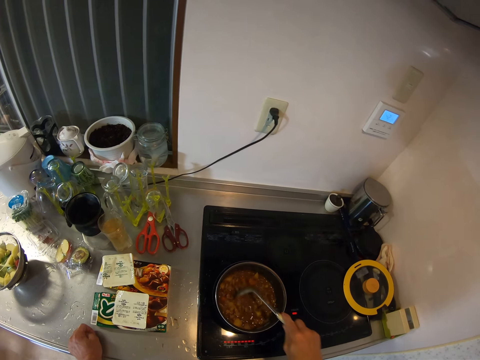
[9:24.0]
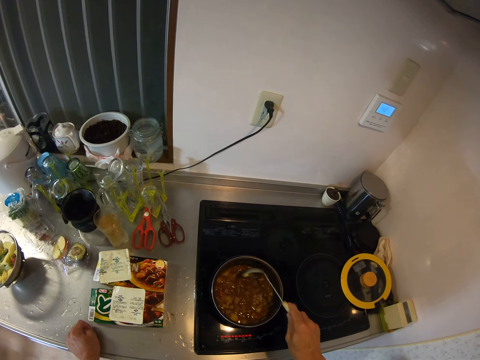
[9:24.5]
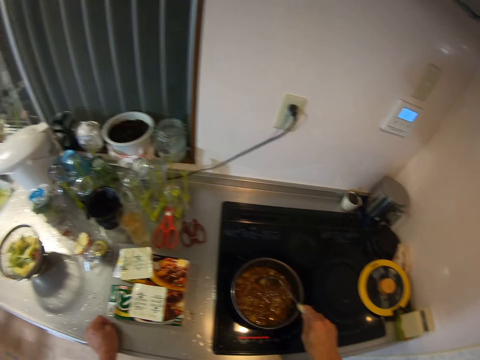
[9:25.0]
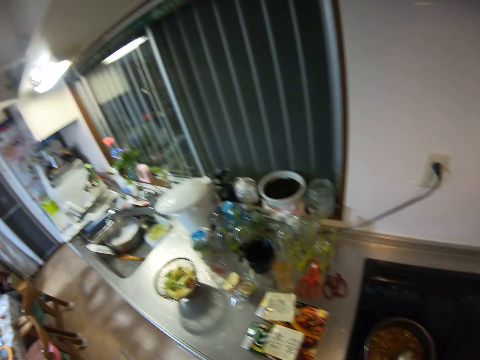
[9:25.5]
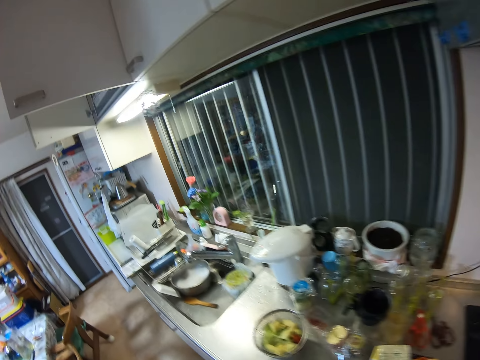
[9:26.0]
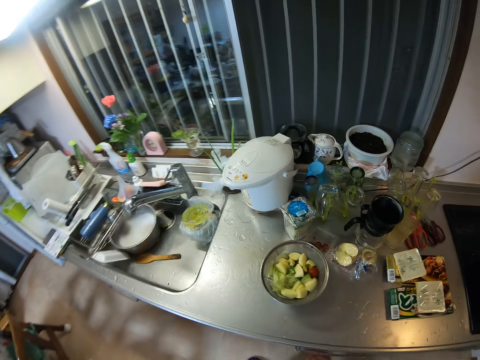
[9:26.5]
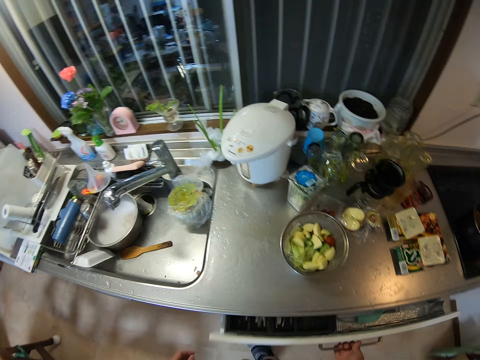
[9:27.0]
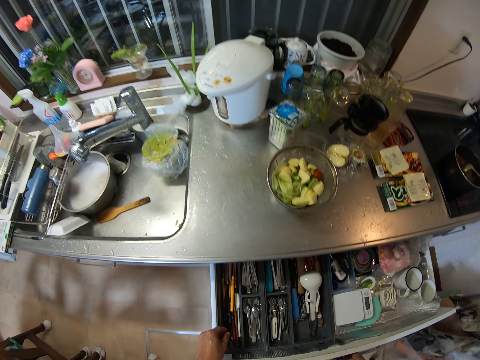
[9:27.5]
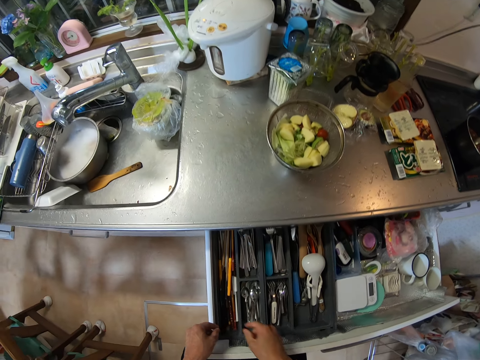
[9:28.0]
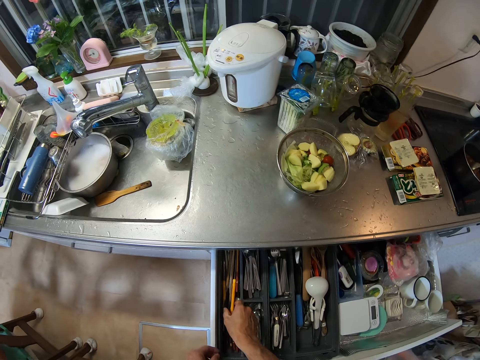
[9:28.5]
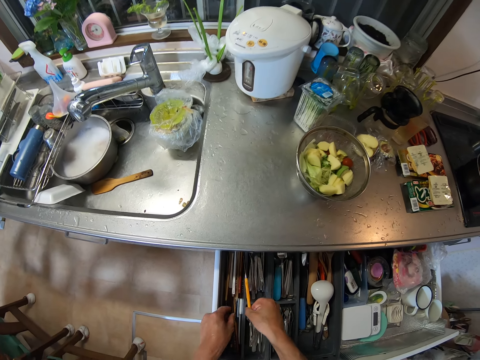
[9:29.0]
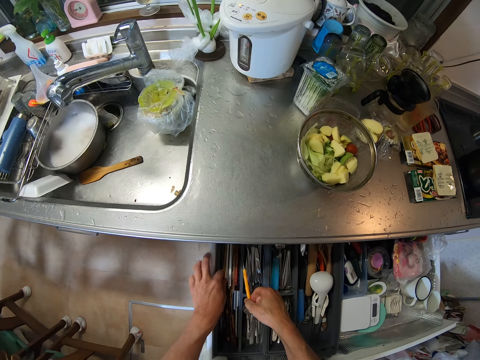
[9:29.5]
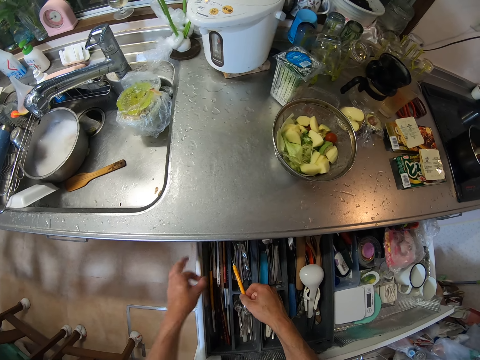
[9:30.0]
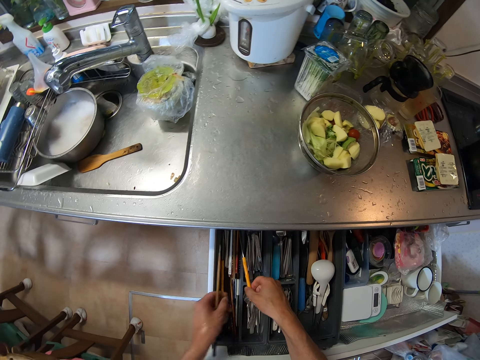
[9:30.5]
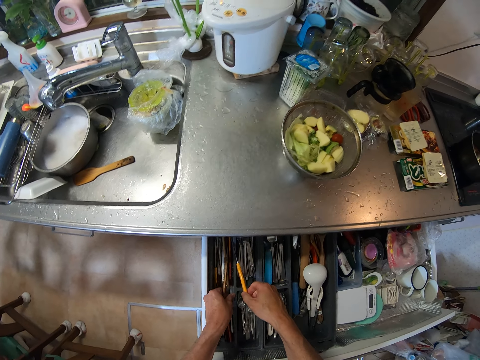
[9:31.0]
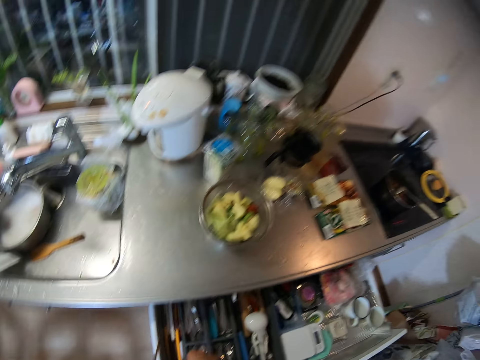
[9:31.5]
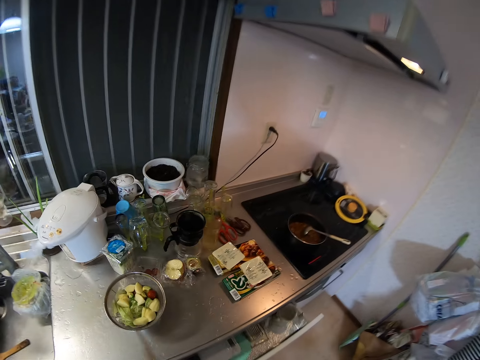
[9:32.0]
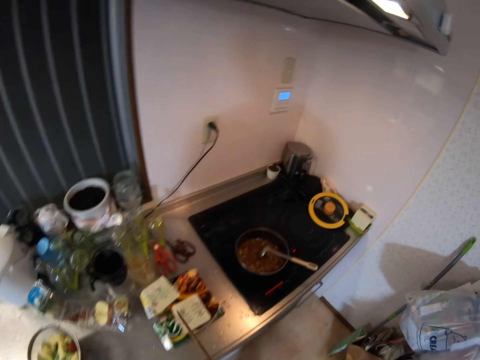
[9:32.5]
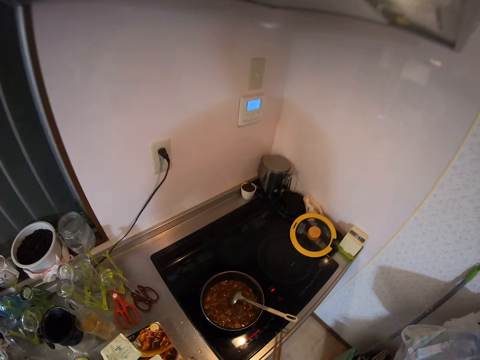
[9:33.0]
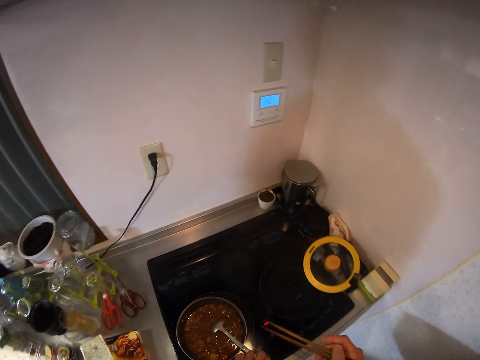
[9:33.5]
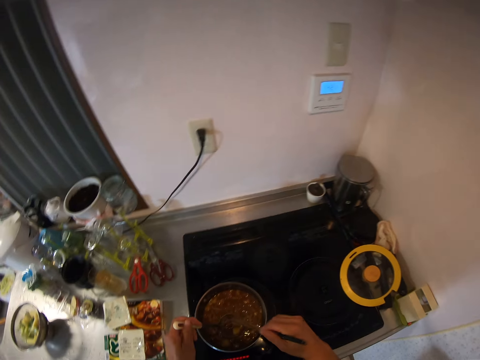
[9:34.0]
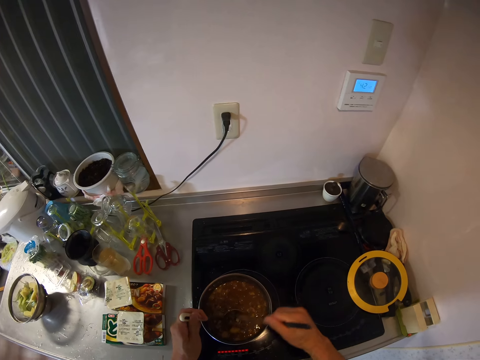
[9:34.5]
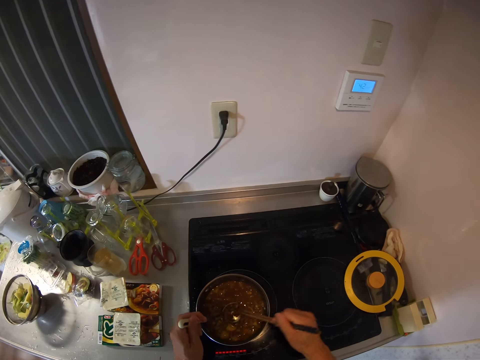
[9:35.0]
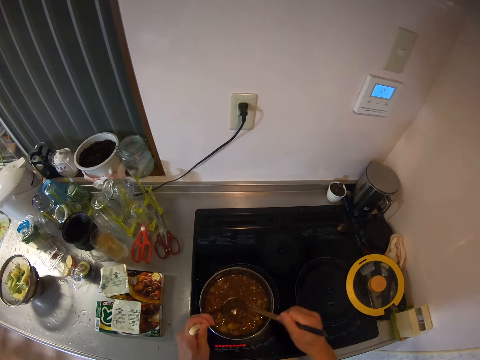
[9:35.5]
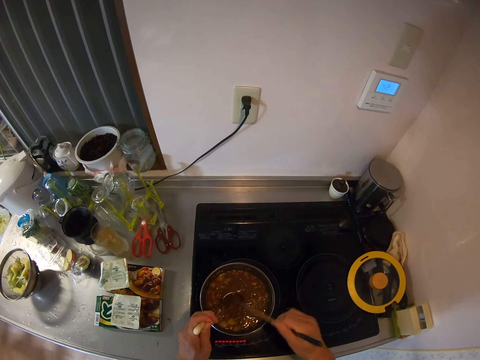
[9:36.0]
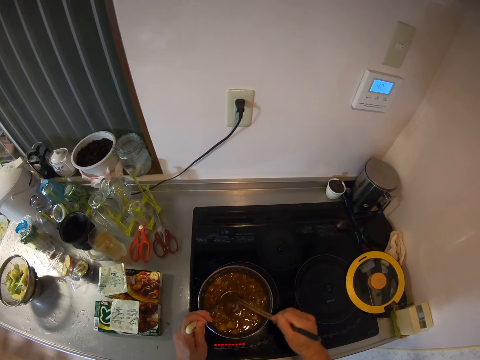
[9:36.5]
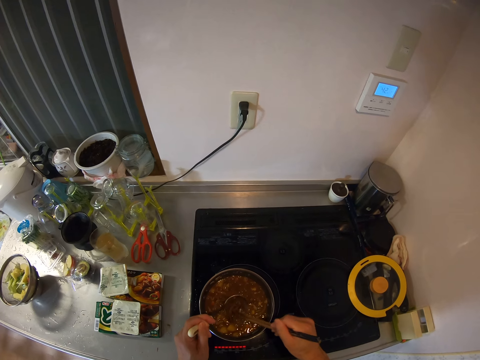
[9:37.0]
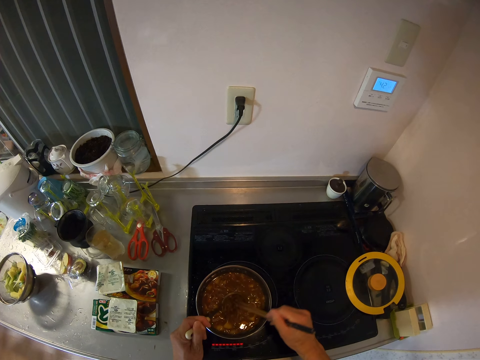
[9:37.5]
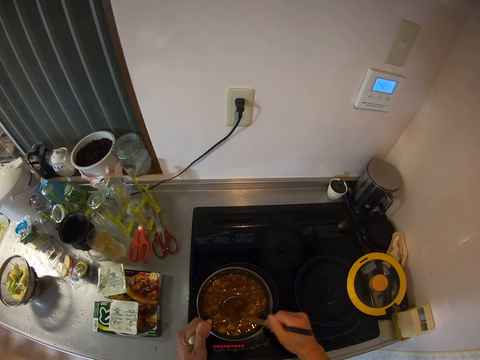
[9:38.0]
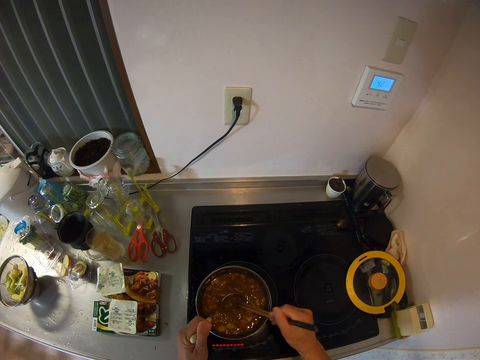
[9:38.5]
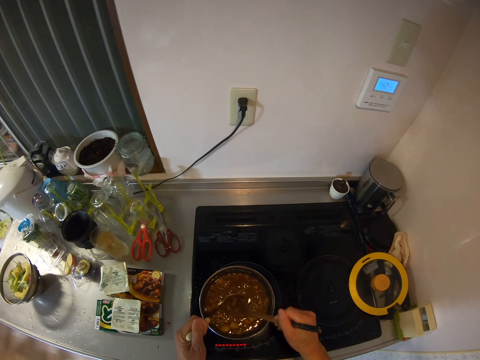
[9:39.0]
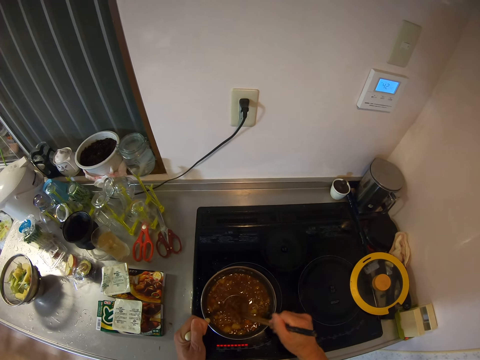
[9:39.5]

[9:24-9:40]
The camera wearer puts down the spoon. She opens a drawer with her right hand. She holds the spoon in the drawer with her right hand. She picks out a chopstick from the drawer with her left hand. She closes the drawer. She holds the chopsticks with her right hand. She picks up the spoon in the frying pan with her left hand. She brushes the food off the spoon in her left hand into the frying pan with the chopsticks in her right hand.

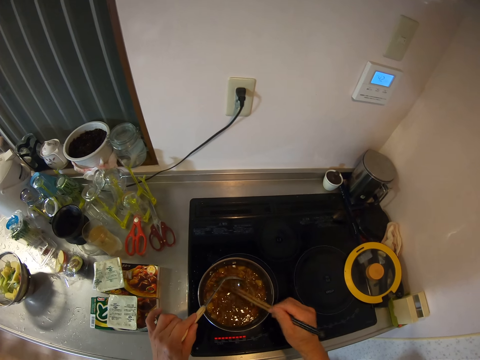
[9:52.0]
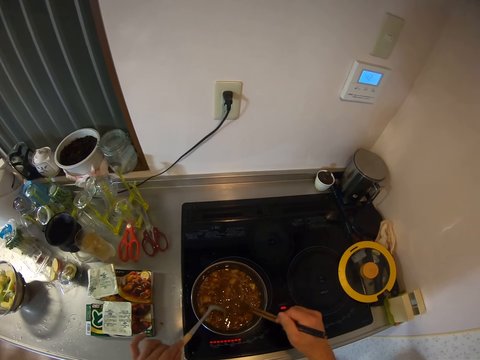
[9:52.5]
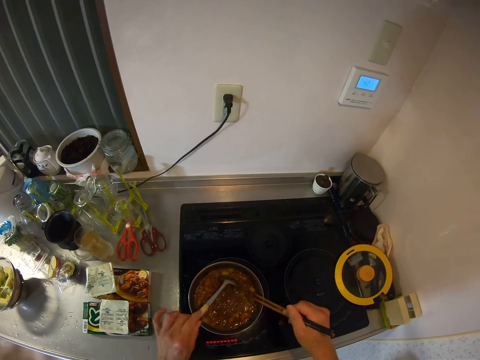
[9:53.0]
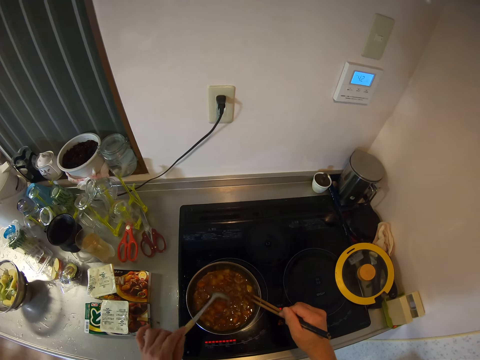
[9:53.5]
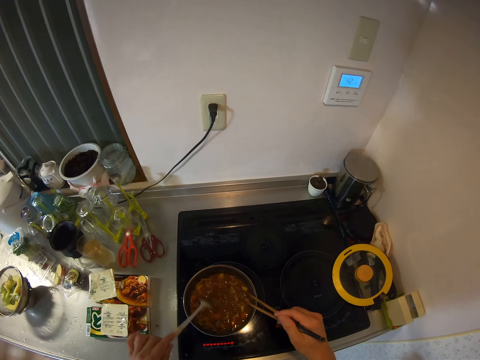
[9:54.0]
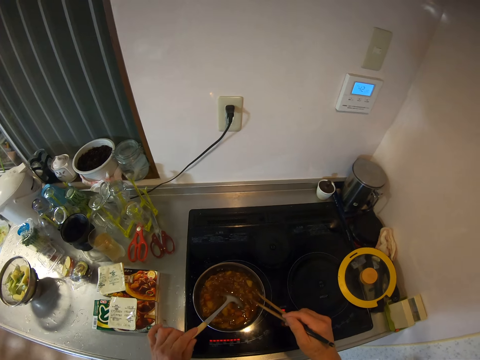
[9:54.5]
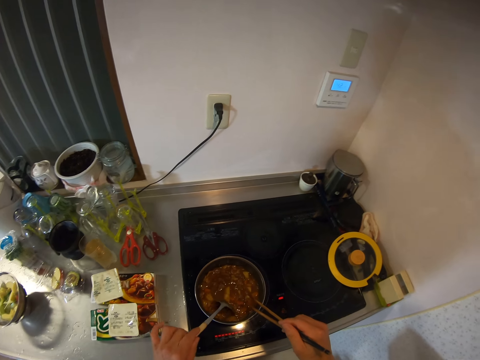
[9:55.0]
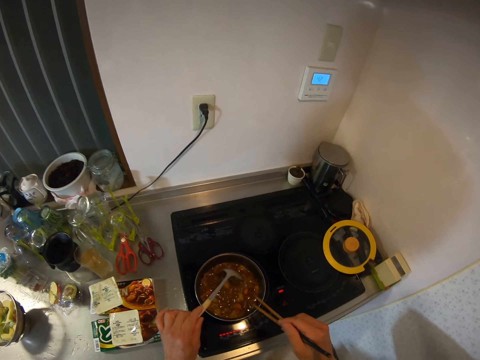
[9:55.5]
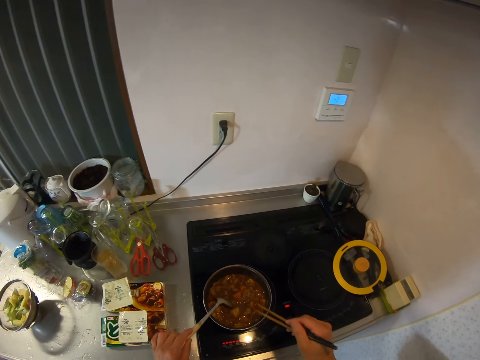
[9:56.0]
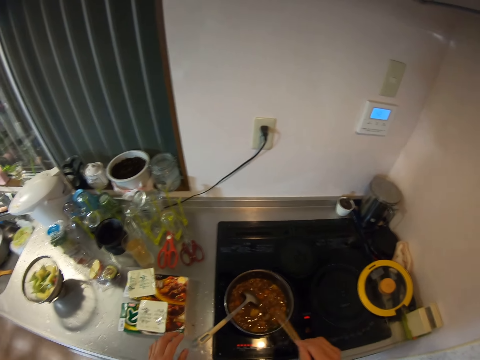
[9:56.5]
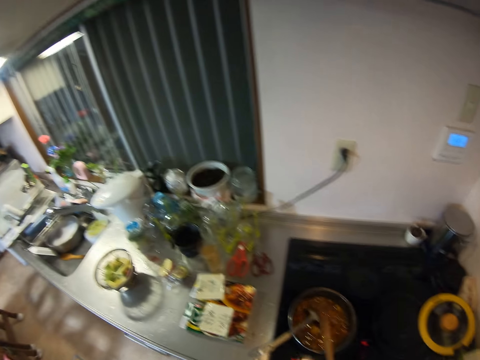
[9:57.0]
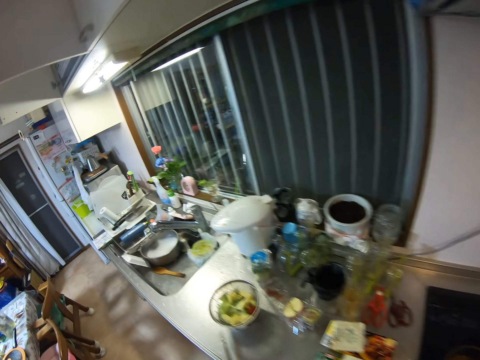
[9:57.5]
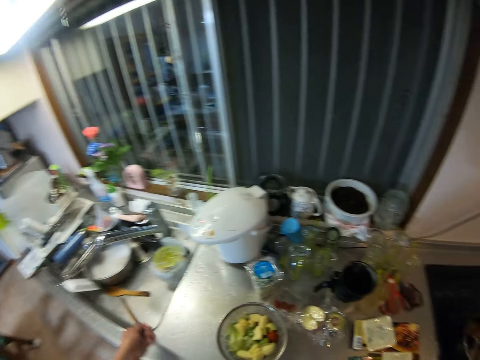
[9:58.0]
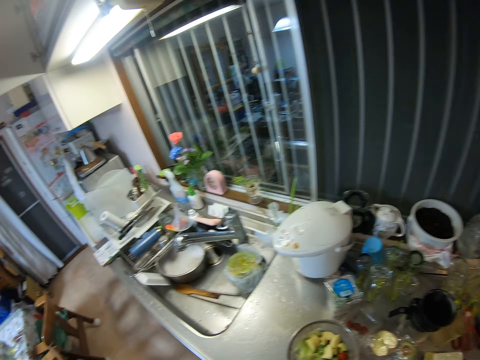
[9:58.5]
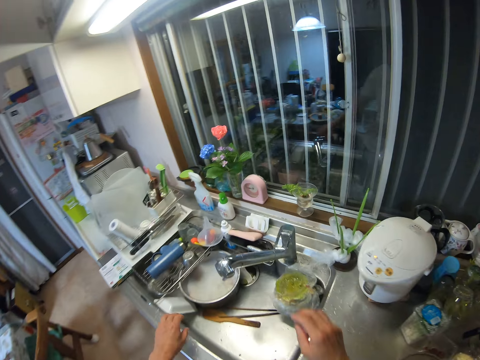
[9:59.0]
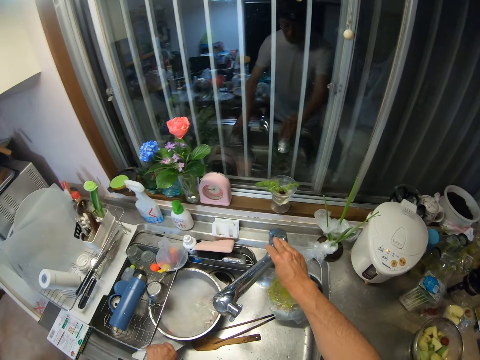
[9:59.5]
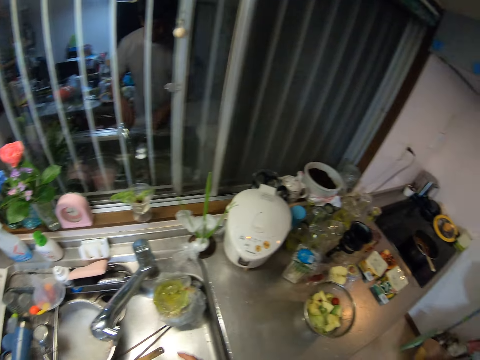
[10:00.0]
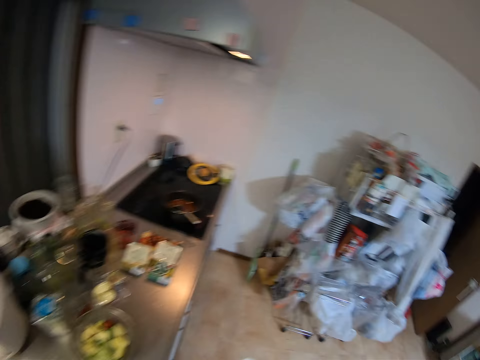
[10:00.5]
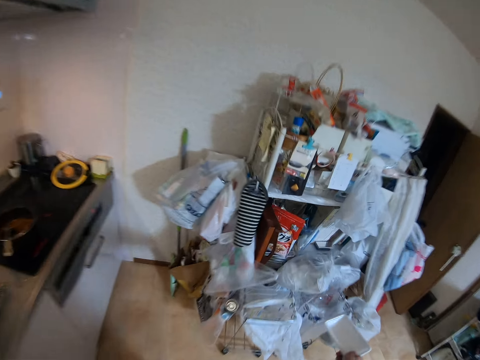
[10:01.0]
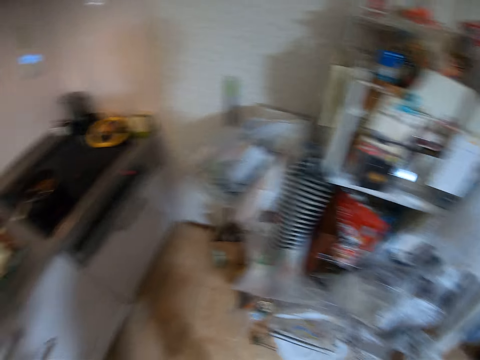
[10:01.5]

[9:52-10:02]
The camera wearer stirs the food in a frying pan on the cooker with the spoon in her left hand. She hits the chopsticks in her right hand on the edge of the pot. She drops the chopsticks into the sink. She touches the tap with her right hand. She picks up a plate from the sink with her left hand. She places the plate in a shelf.
